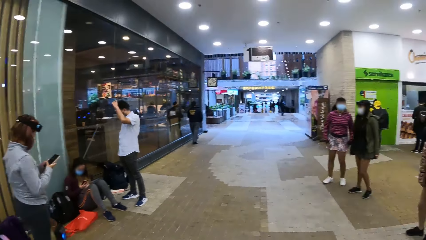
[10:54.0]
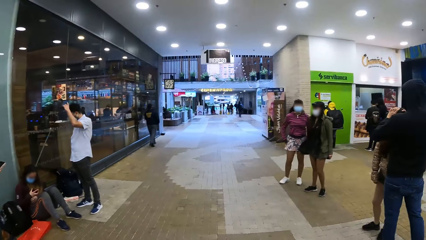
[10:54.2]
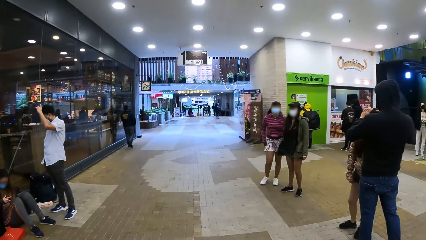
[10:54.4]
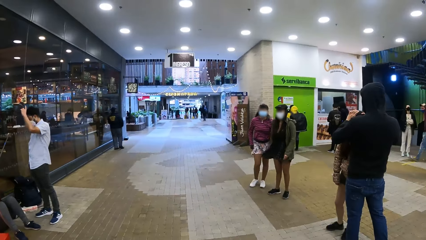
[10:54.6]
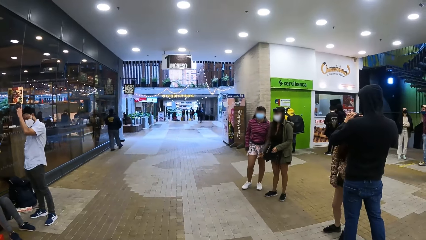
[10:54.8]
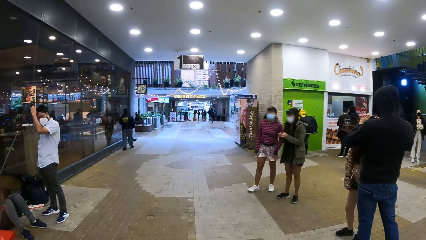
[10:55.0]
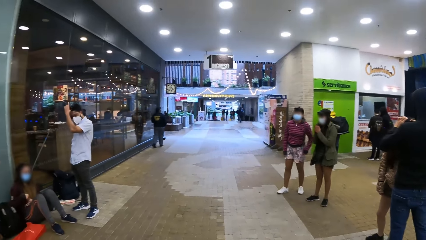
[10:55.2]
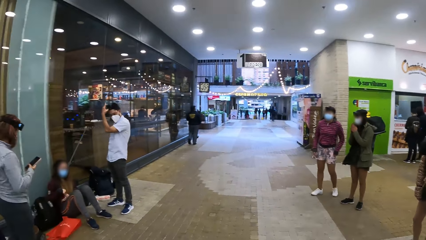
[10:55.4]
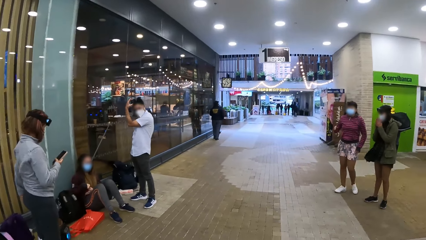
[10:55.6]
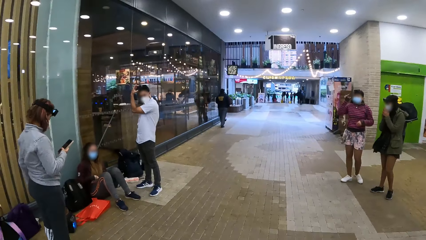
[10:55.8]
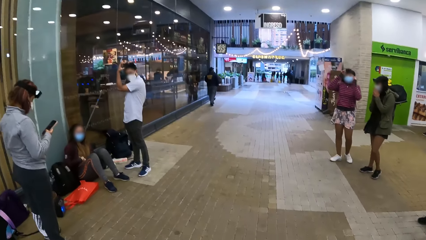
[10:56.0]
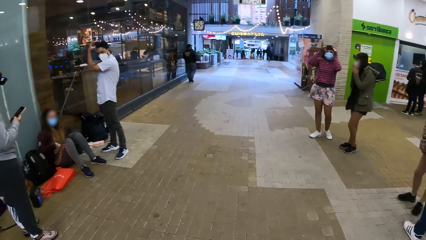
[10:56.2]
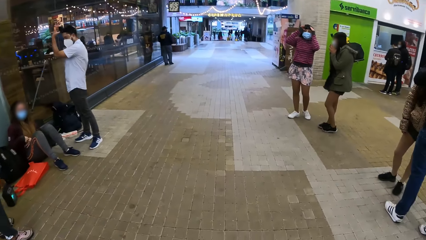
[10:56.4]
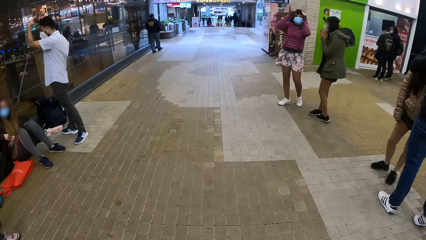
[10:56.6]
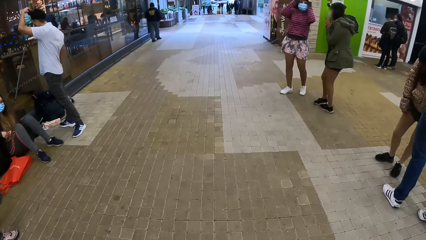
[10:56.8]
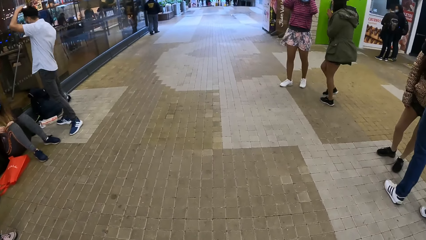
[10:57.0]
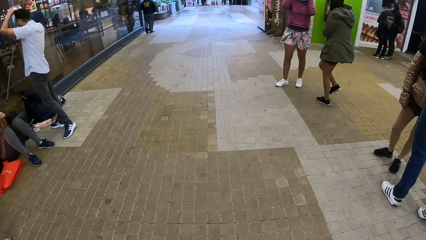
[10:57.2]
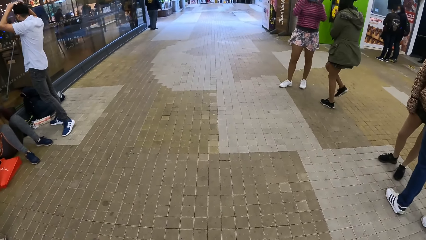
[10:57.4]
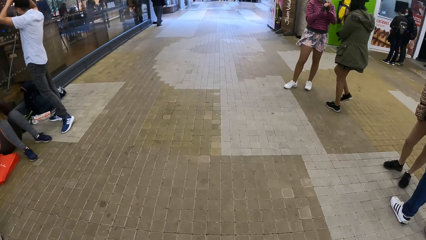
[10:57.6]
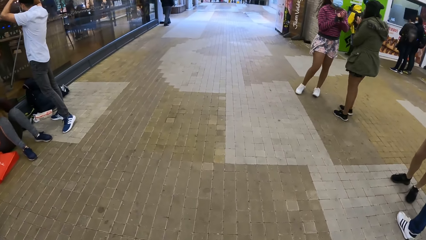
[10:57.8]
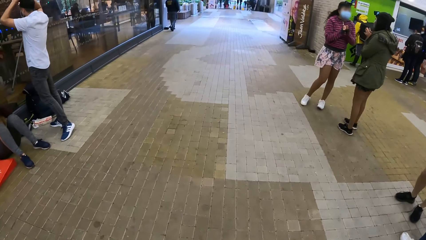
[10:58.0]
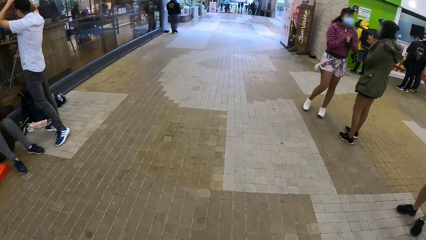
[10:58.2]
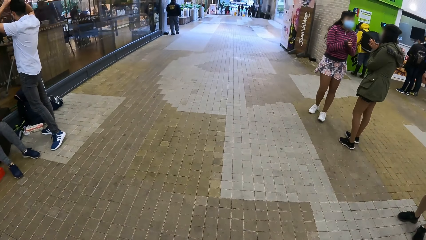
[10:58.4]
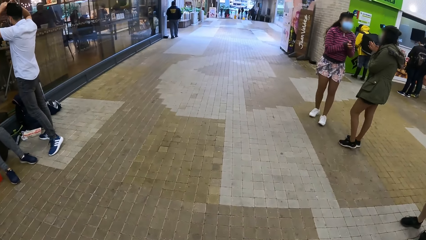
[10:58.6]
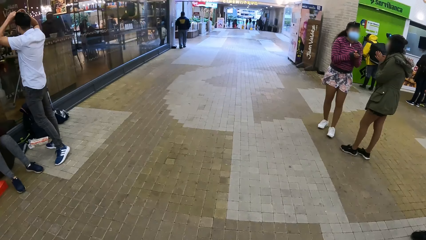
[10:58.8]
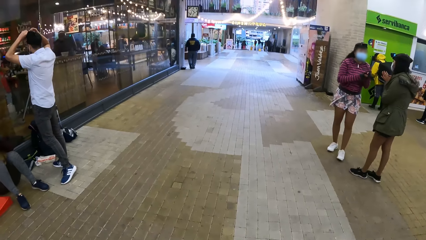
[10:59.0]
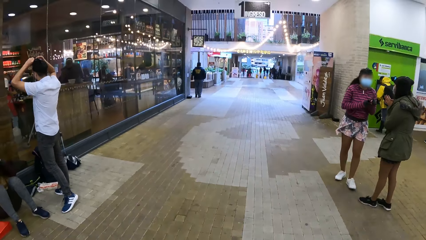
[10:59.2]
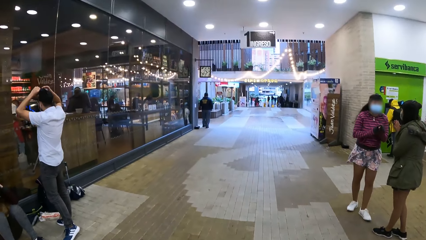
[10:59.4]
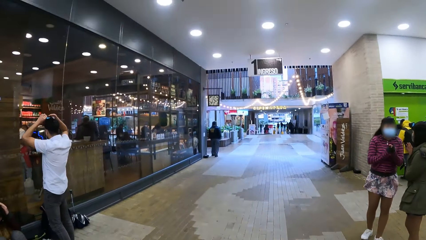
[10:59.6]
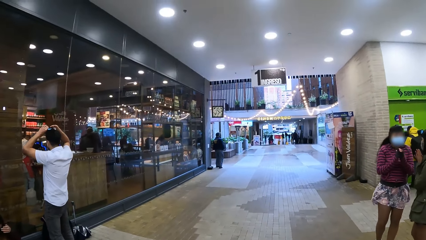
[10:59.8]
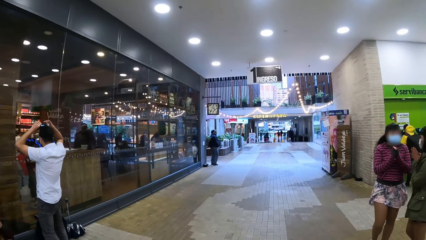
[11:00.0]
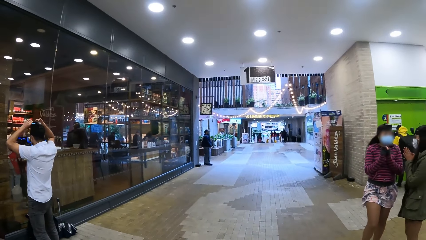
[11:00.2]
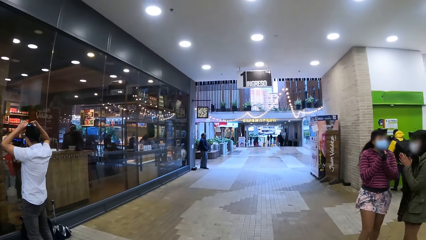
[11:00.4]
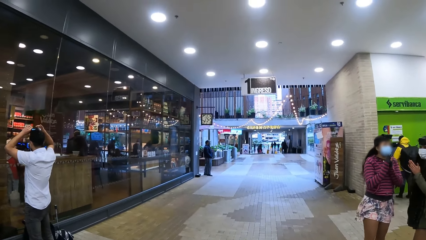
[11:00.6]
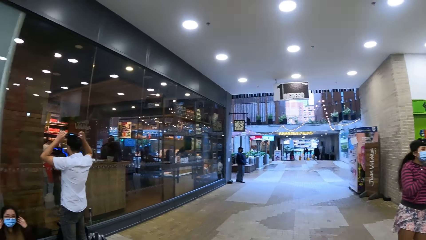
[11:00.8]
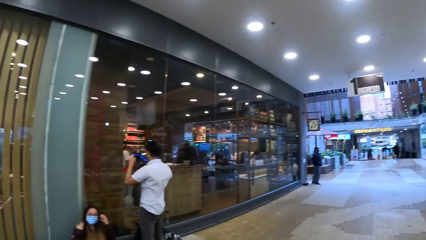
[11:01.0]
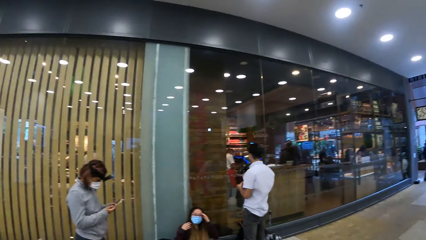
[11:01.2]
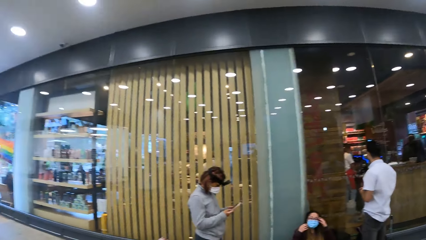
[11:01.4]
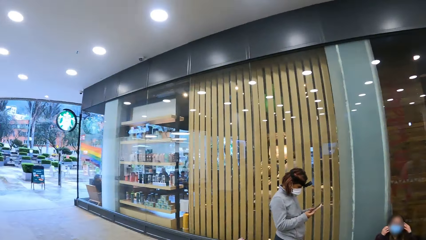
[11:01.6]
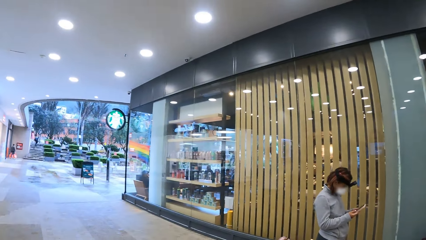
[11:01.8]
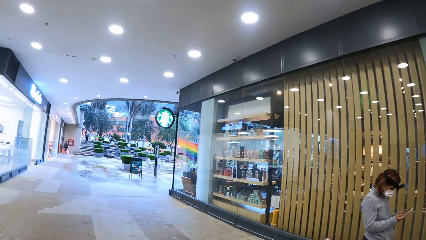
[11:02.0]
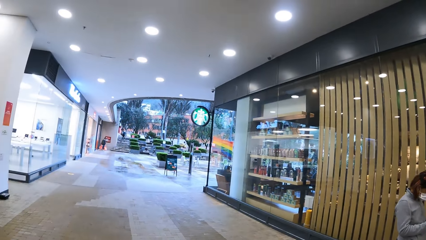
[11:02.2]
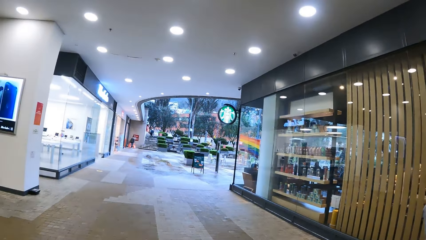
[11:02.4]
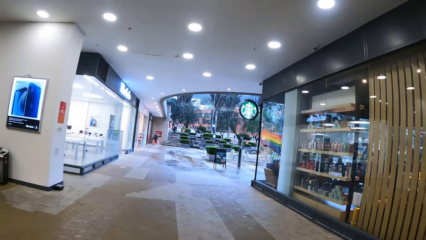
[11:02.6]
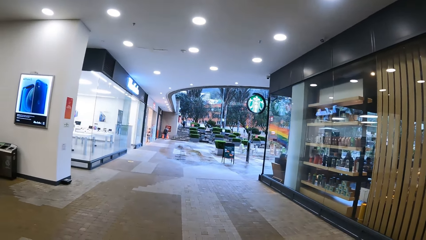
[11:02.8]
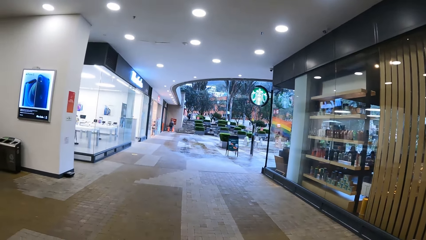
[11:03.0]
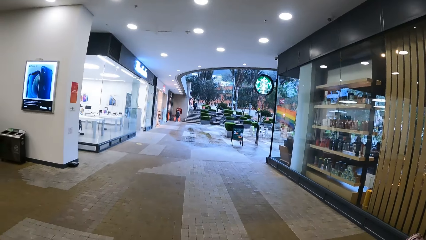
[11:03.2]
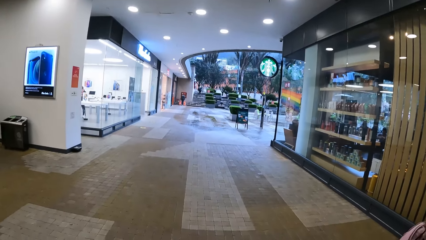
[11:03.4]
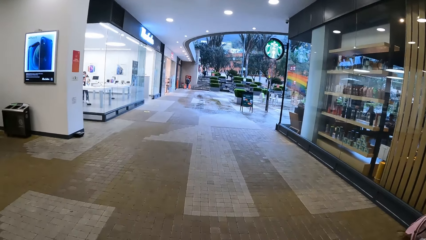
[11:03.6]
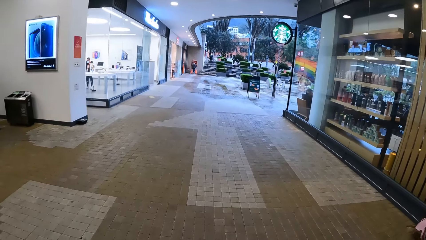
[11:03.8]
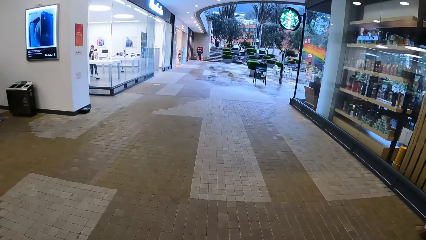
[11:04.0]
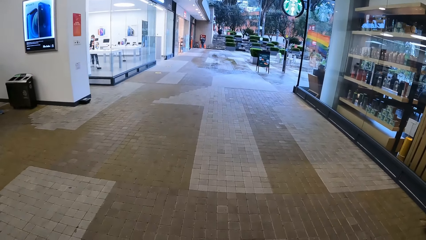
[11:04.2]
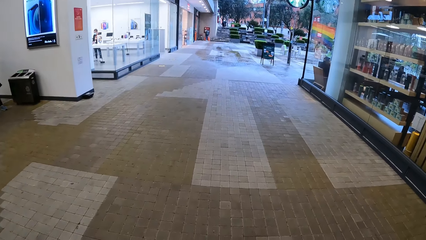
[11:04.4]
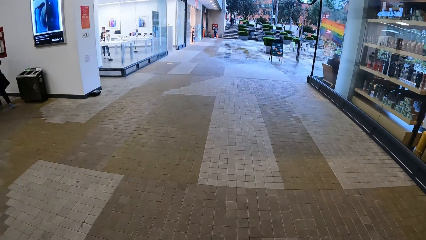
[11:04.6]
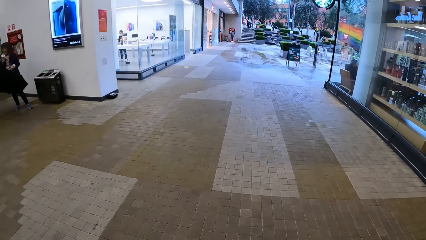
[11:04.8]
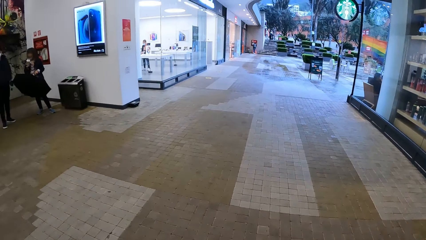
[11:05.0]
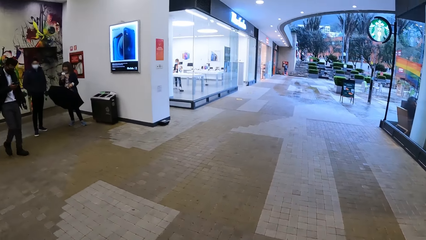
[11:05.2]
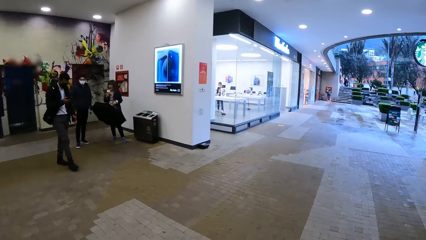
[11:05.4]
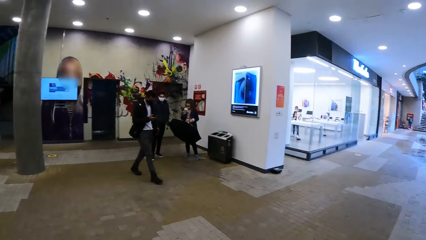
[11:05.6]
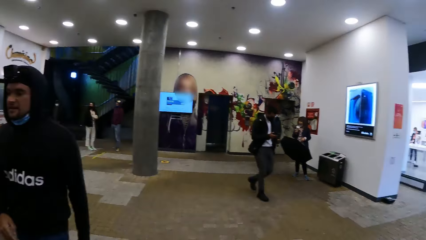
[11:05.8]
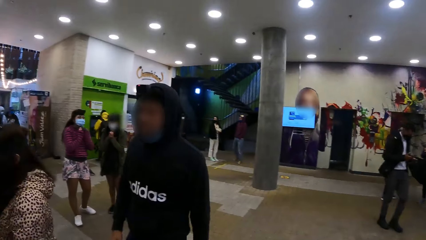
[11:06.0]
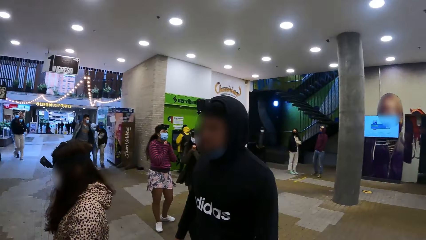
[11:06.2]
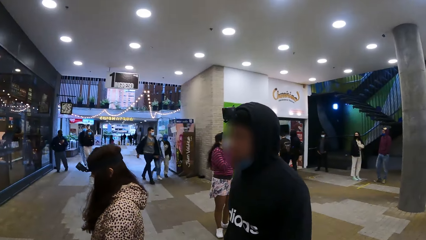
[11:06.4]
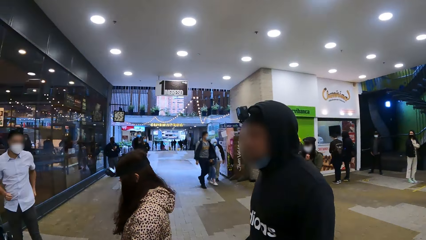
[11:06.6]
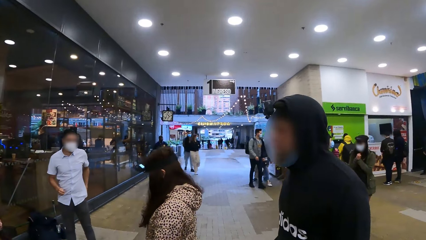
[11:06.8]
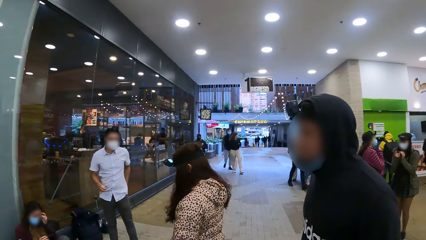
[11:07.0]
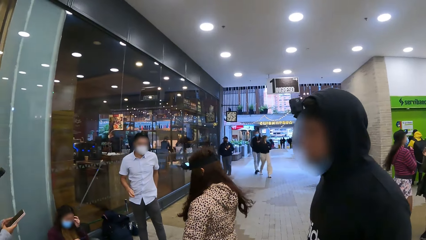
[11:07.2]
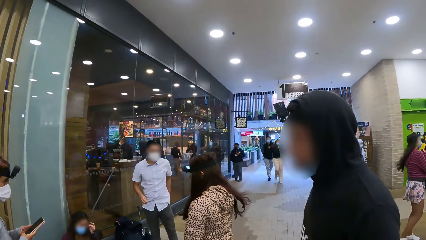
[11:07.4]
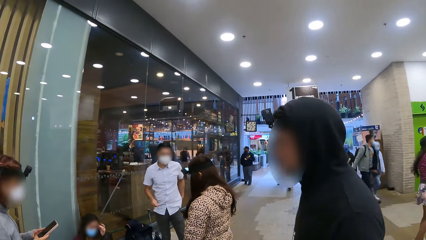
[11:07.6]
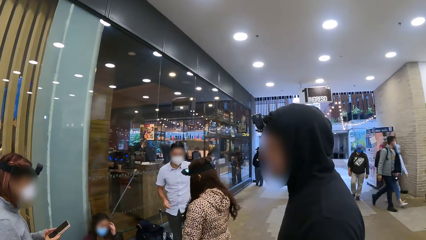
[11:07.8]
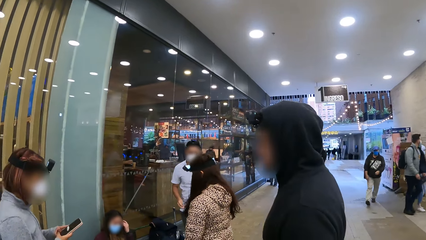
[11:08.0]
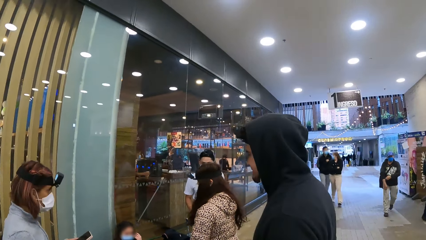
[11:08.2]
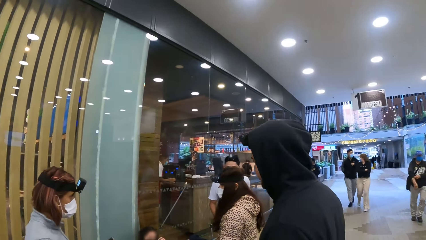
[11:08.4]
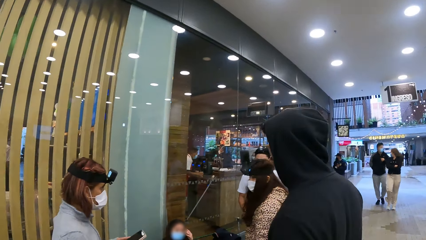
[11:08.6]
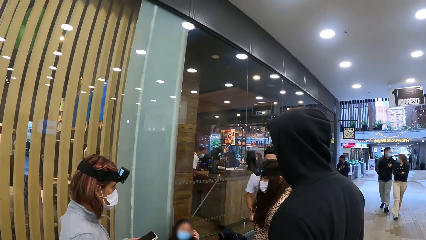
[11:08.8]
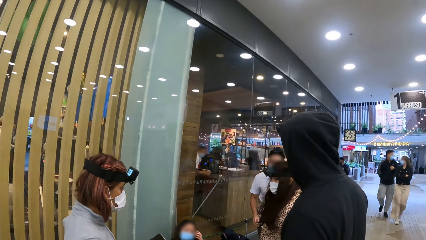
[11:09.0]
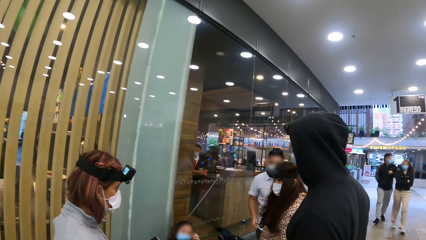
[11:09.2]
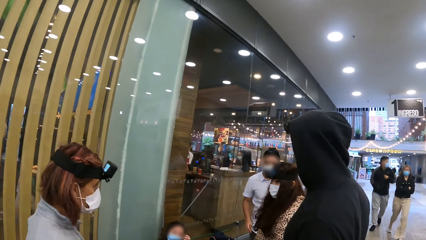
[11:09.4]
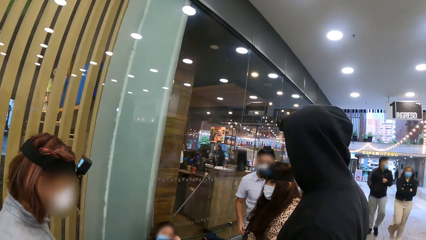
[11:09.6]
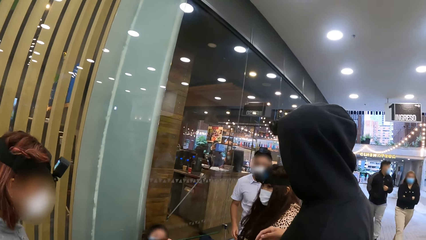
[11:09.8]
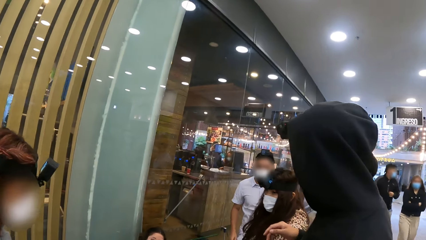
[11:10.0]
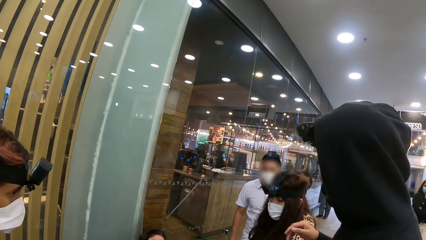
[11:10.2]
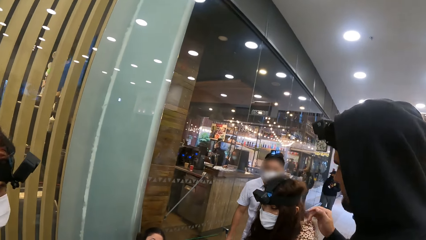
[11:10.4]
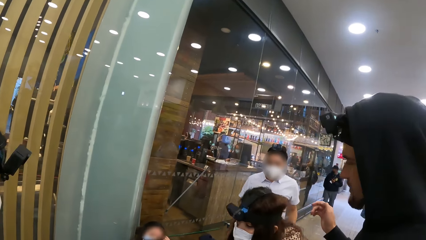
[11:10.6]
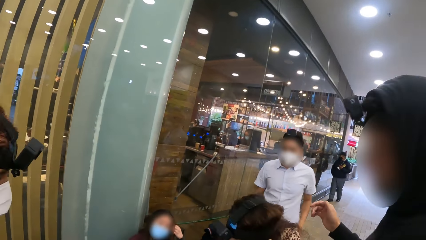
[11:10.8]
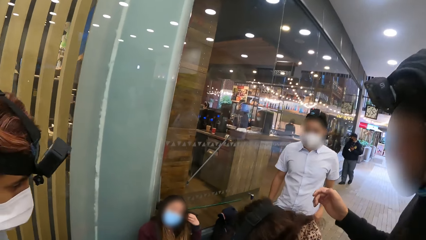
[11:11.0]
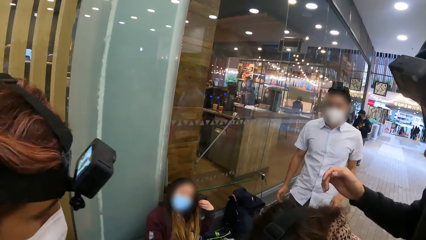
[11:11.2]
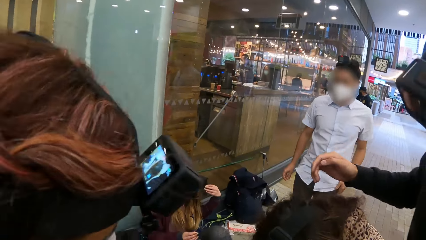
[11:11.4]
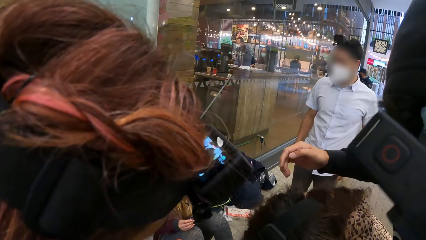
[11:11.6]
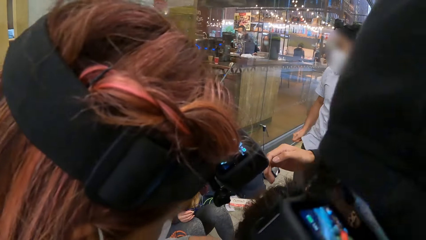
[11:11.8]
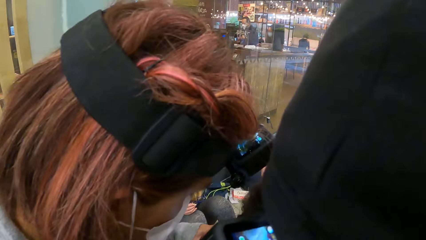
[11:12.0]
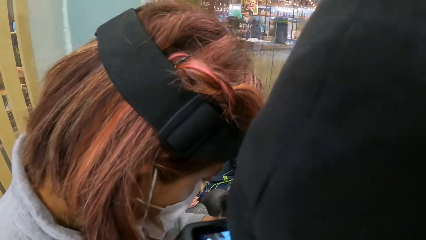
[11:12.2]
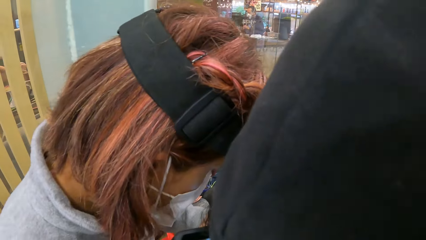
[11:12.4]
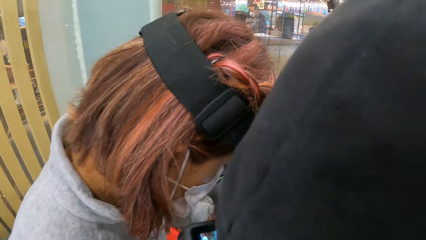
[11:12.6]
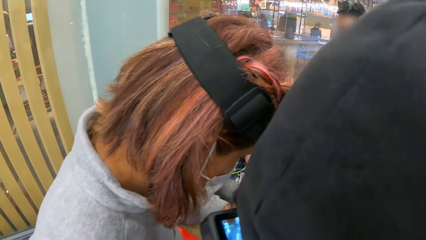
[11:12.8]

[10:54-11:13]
A man looks around. A person interacts with the man. Another man adjusts a woman's camera. The first man adjusts the camera. The camera wearer walks around in the training centre. The first man moves the hands. The camera wearer stares around in the training centre. The woman walks towards the bags. The second man walks towards the bags. Another person looks around. The woman stares at another person. The second man stands beside that person. Another person touches the hair.
